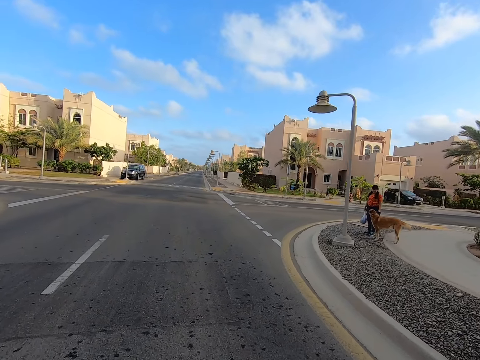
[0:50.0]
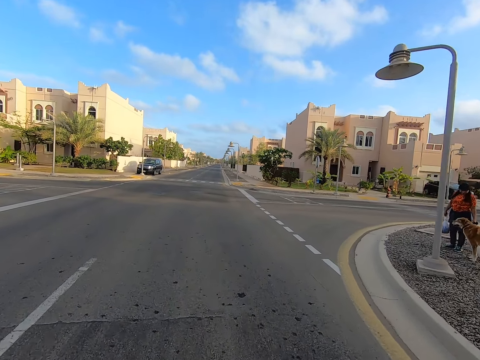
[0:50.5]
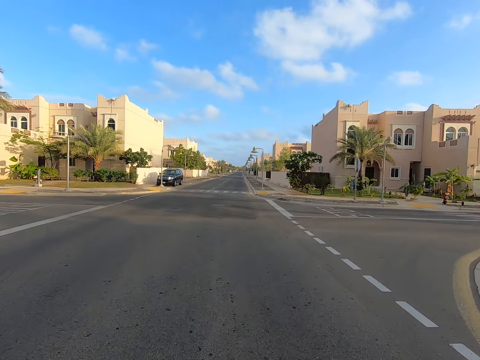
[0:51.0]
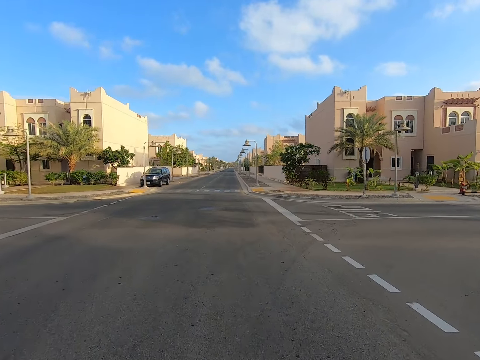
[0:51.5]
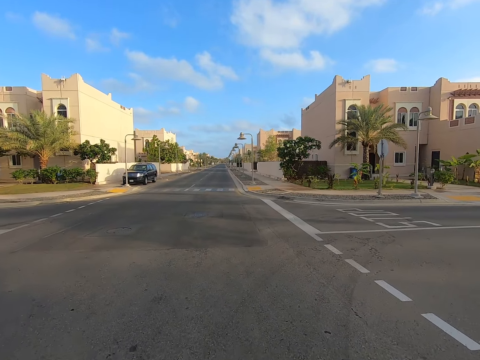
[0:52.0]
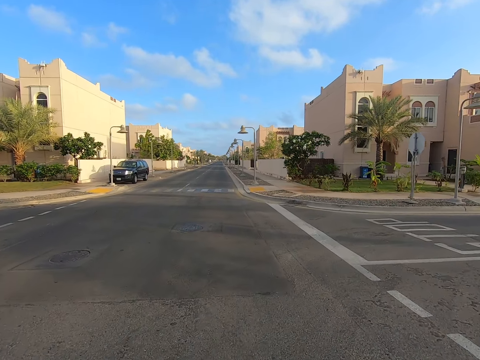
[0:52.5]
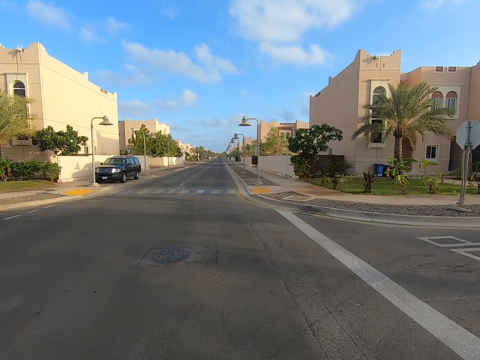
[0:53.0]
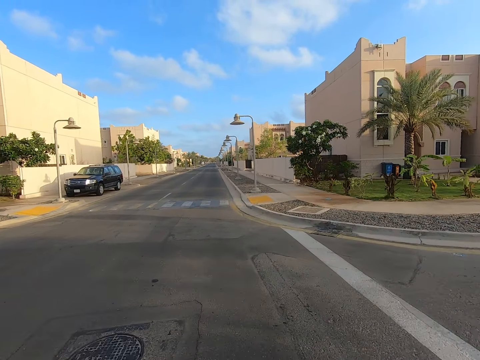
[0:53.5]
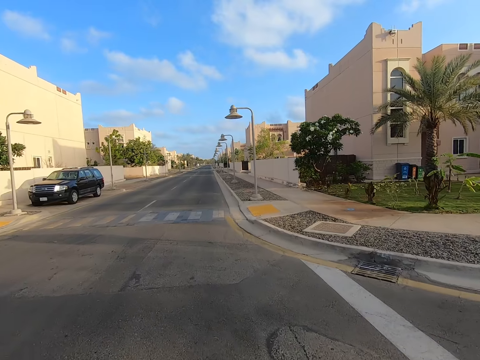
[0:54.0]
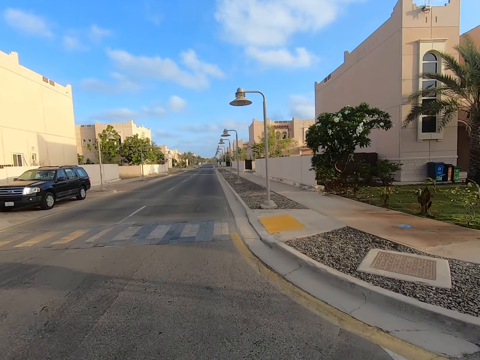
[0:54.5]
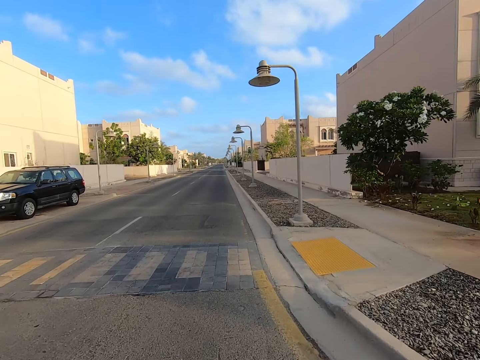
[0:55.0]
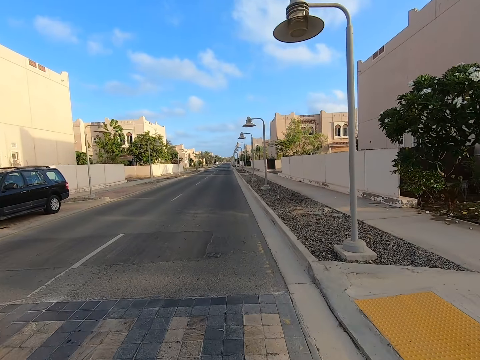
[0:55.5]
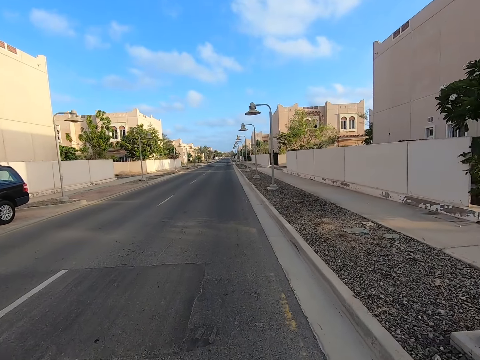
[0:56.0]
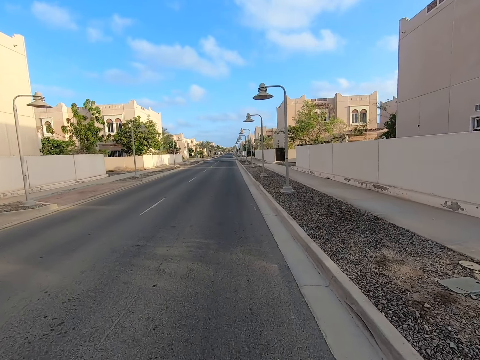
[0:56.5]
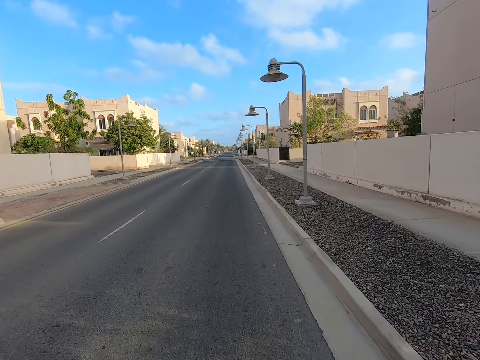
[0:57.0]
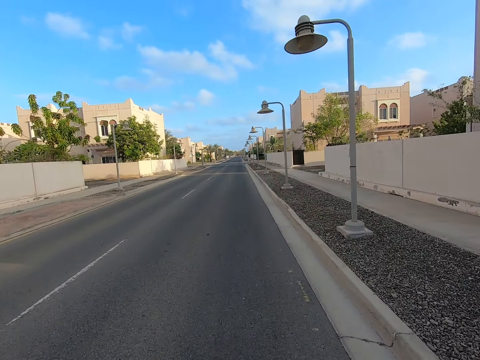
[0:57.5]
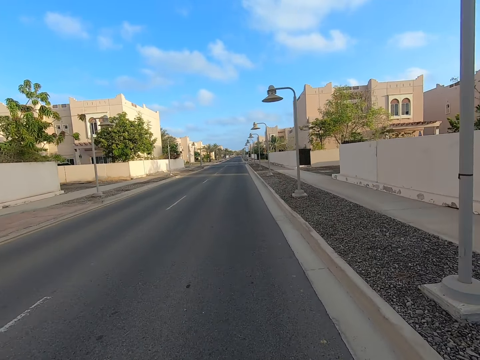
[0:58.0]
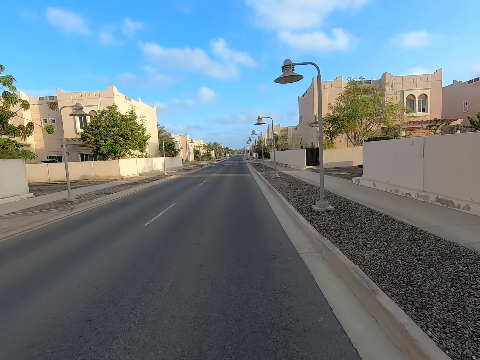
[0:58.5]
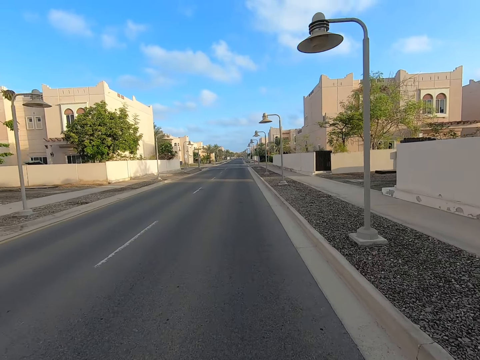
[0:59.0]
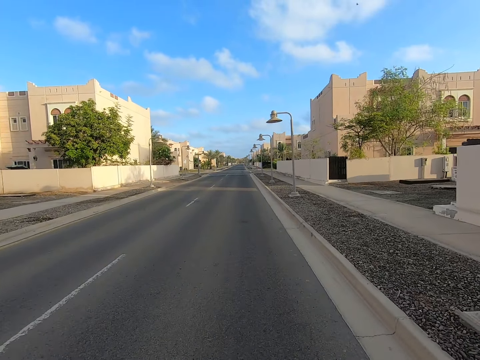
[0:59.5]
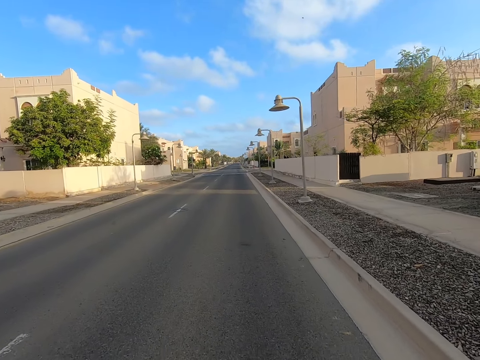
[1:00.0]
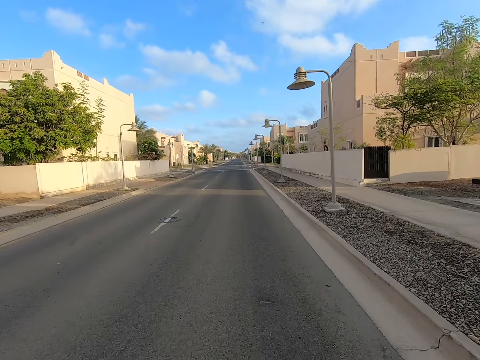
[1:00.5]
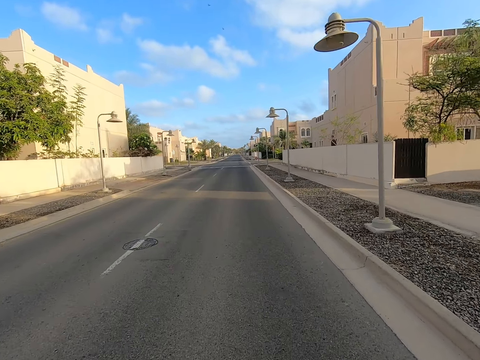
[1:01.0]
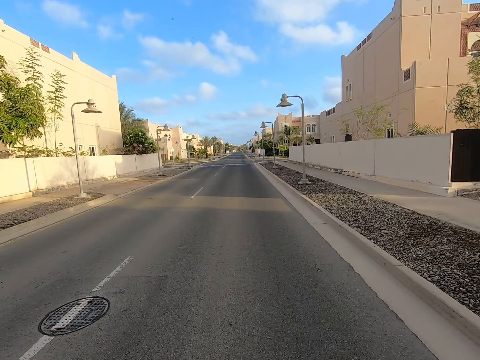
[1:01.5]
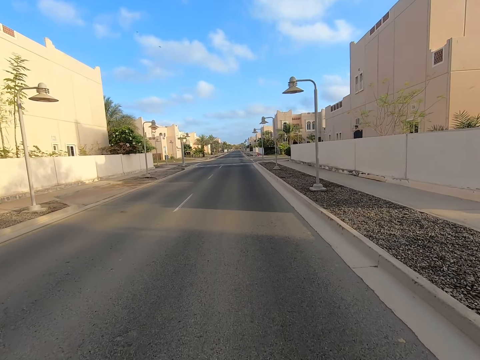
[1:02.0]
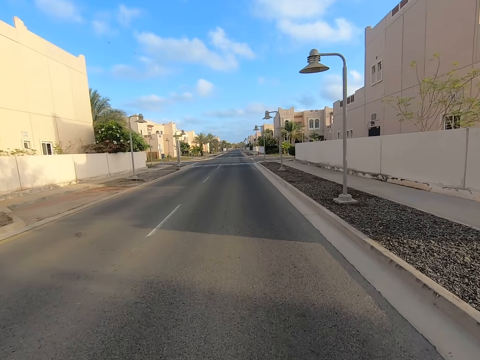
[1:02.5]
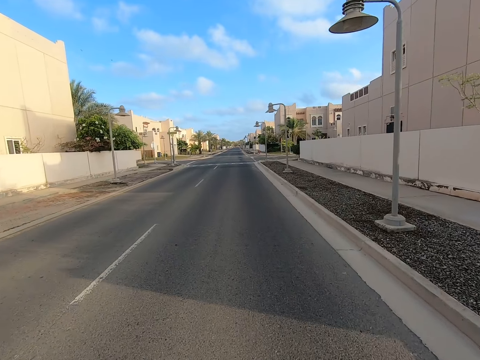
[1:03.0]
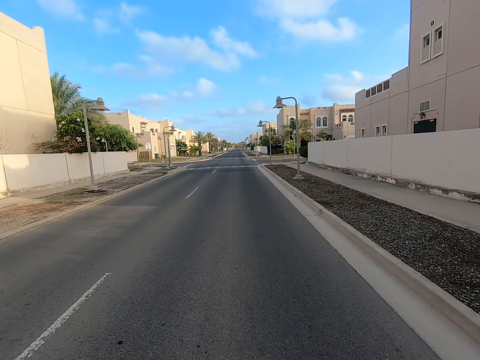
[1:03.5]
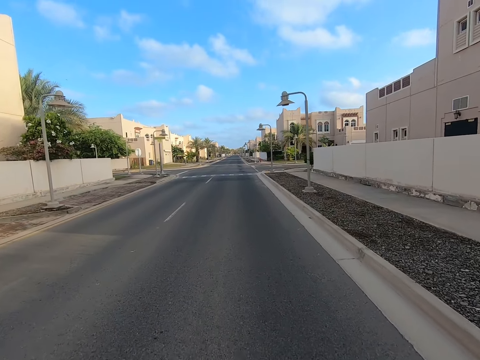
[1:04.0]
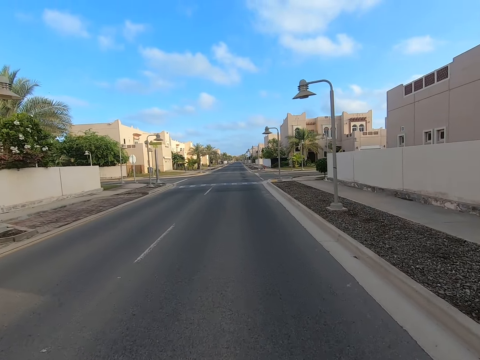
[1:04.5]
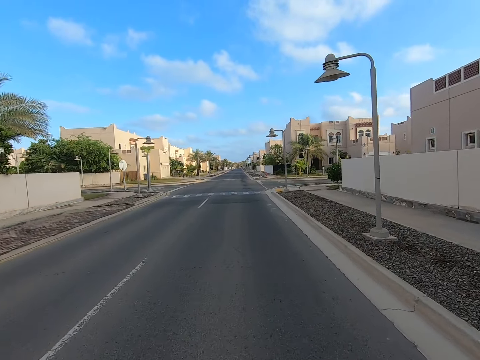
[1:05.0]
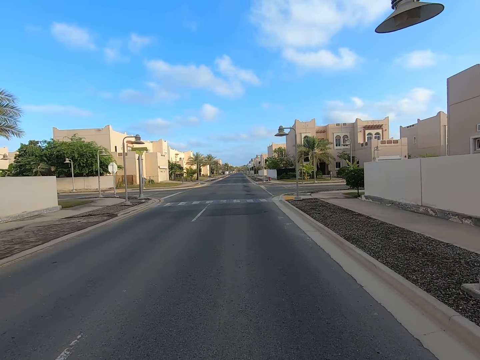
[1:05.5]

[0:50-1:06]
A woman touches a dog with a hand. The camera wearer rides a bicycle on the road. They ride the bicycle along the road.

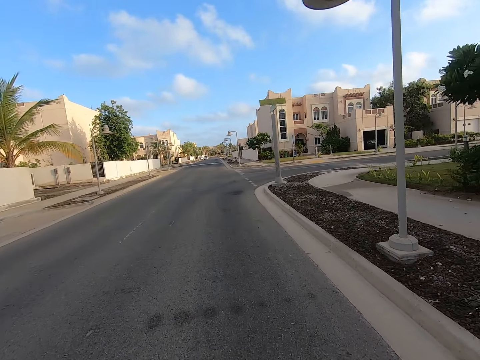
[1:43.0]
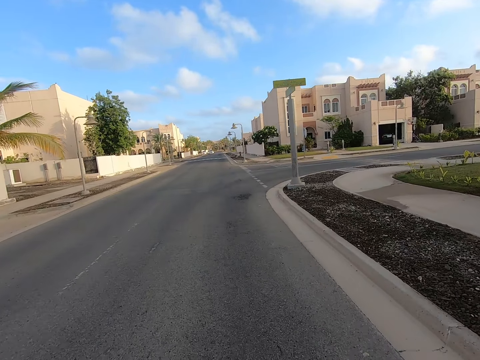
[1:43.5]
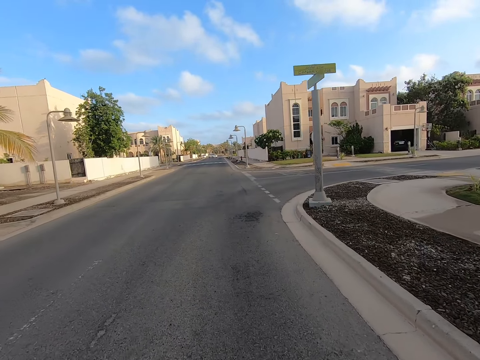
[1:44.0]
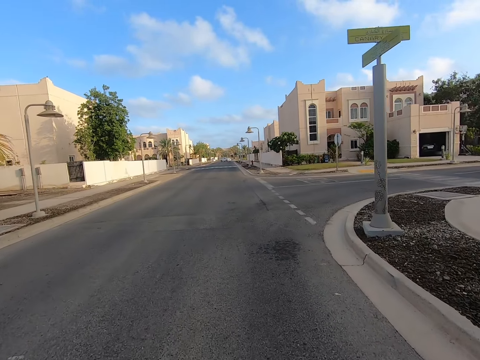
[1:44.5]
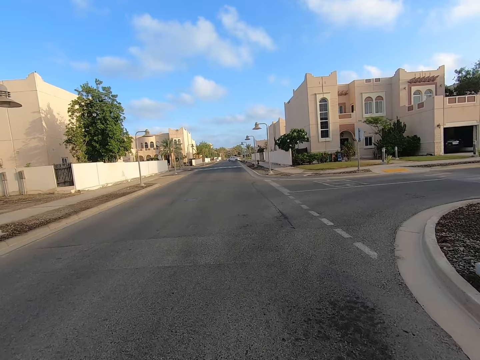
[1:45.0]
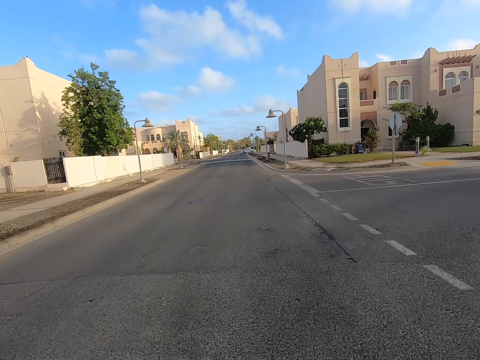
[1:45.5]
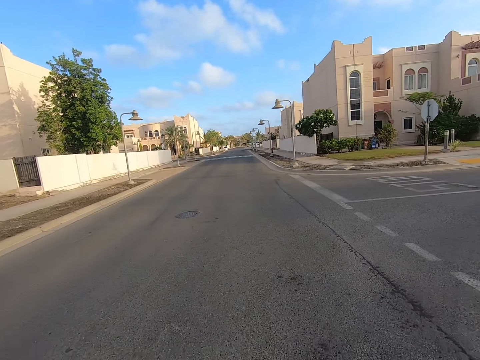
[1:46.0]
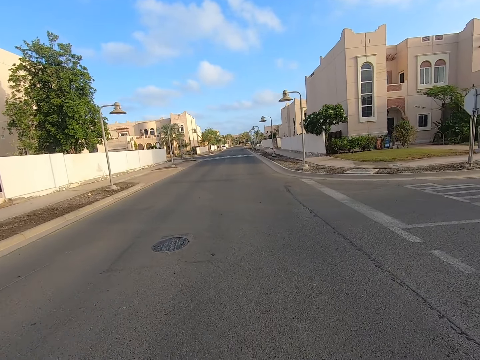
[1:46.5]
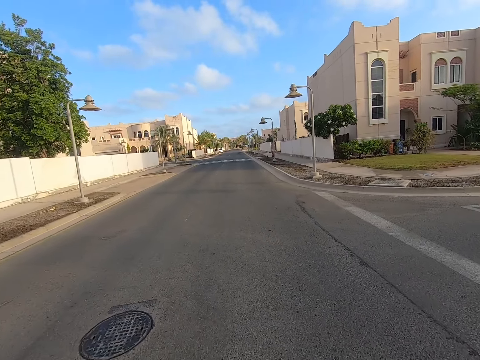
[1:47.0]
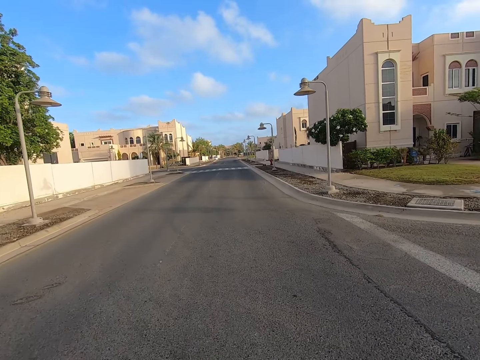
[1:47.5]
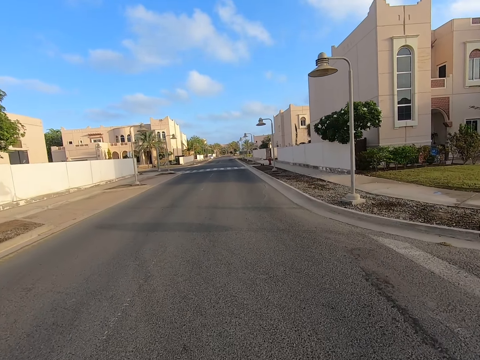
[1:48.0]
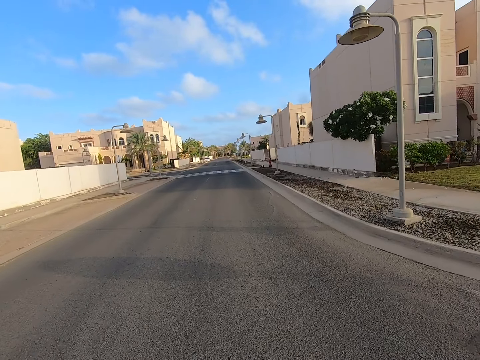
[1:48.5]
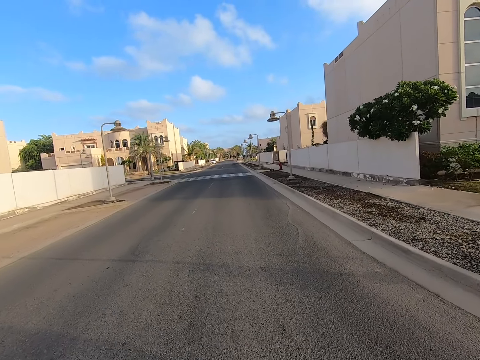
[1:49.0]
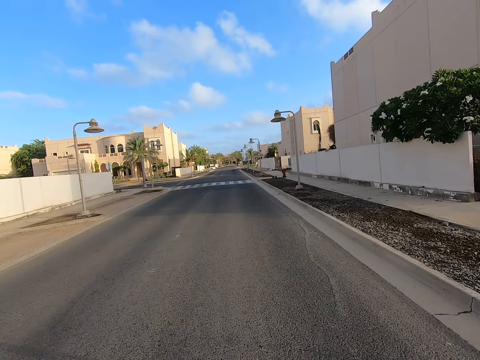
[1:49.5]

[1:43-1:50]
The camera wearer rides the bicycle along the road.

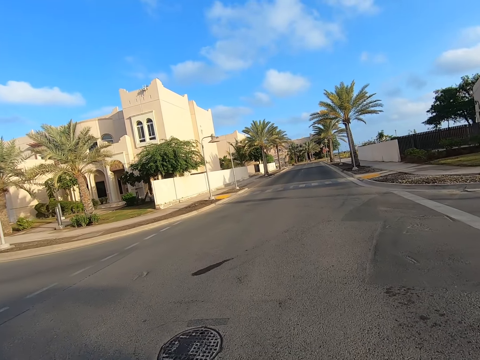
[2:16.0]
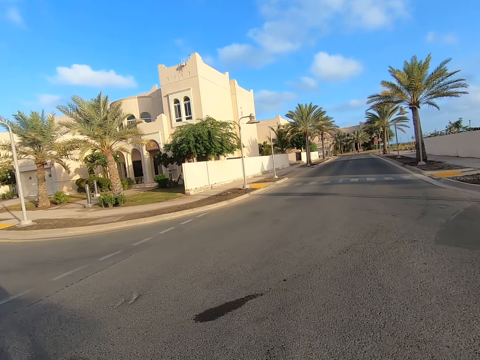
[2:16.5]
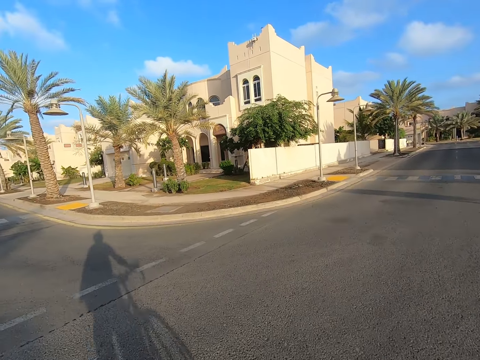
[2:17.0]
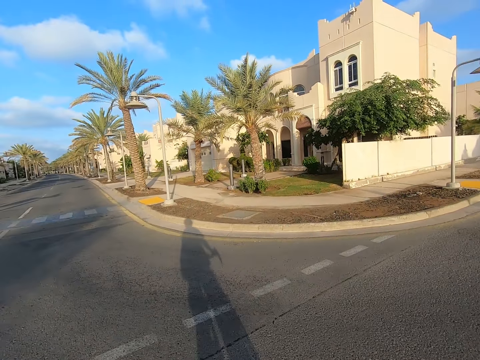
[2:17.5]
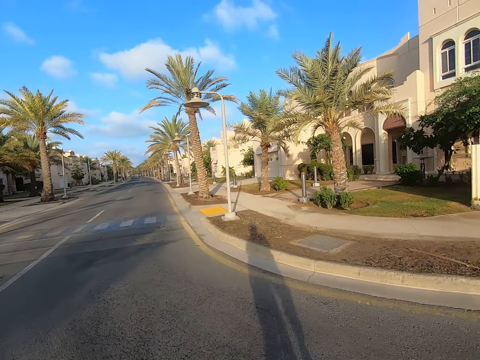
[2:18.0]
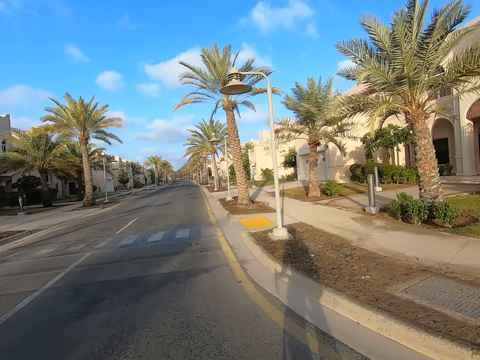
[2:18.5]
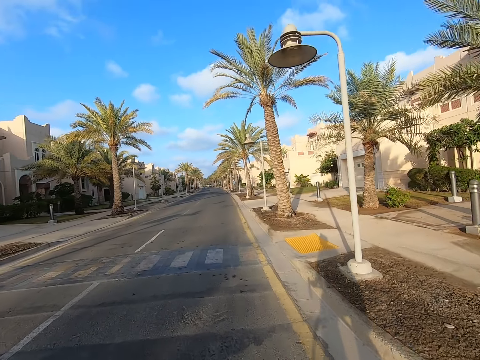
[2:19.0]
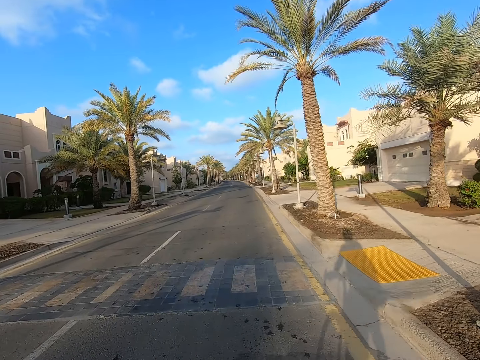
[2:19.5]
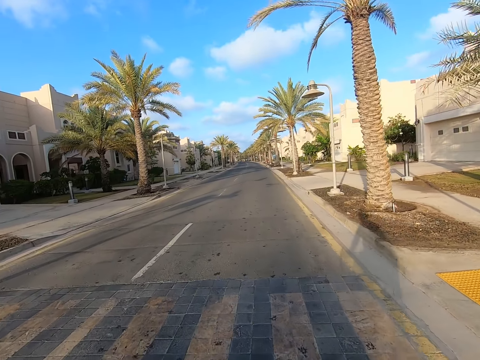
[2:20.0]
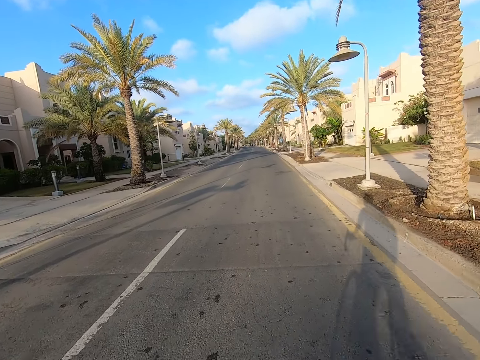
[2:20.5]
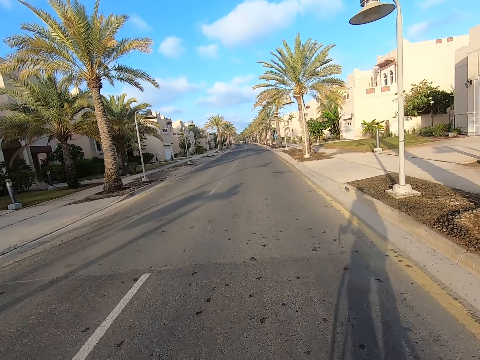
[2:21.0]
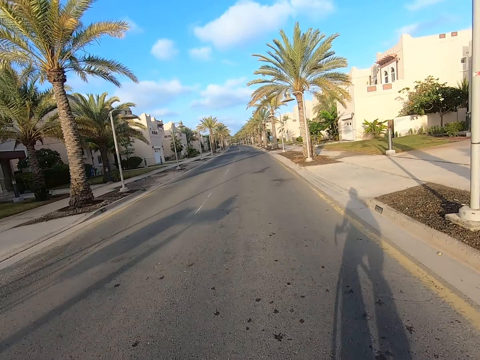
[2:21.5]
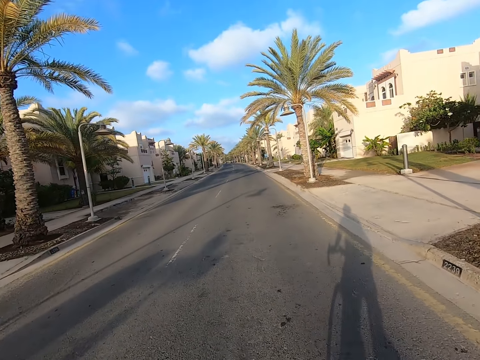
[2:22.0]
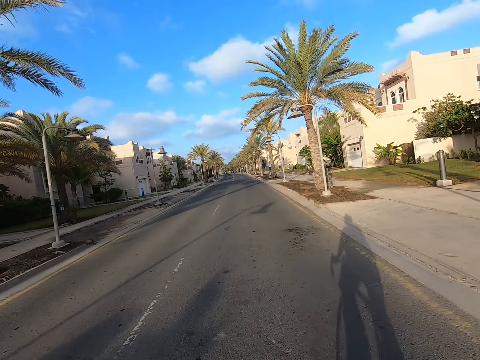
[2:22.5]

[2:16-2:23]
The camera wearer turns the bicycle left.
